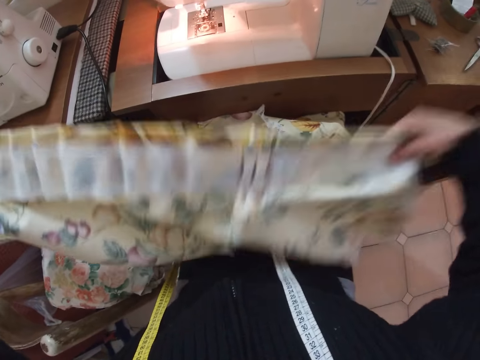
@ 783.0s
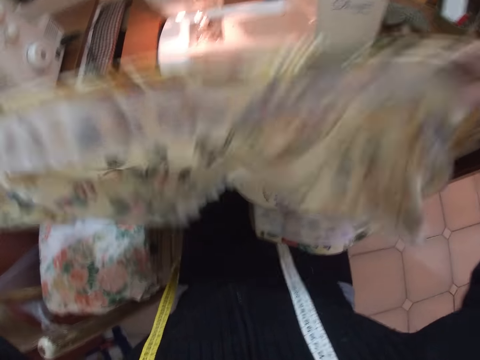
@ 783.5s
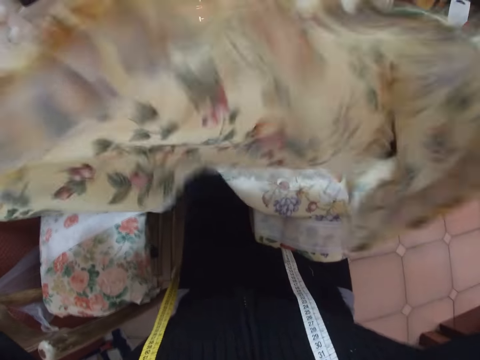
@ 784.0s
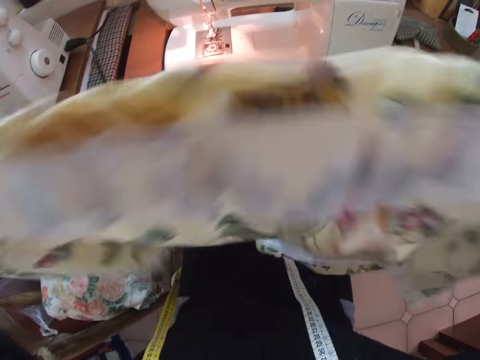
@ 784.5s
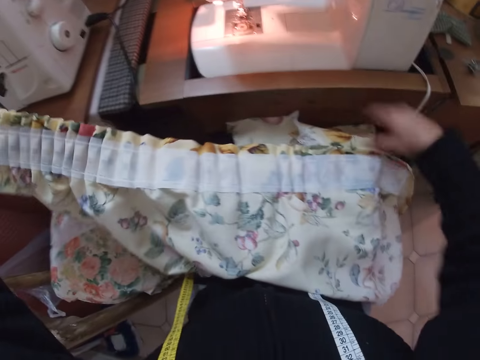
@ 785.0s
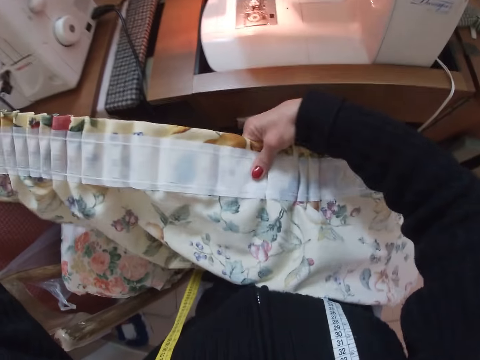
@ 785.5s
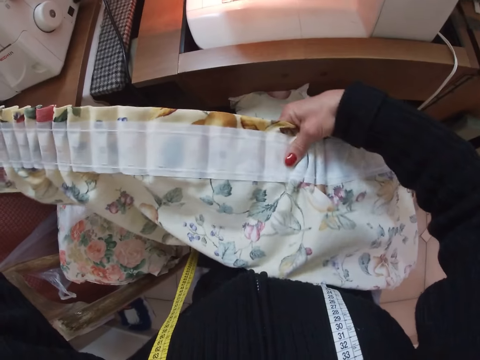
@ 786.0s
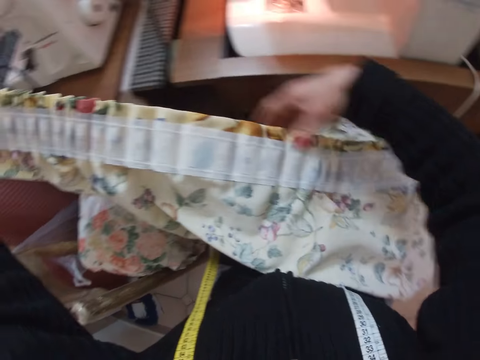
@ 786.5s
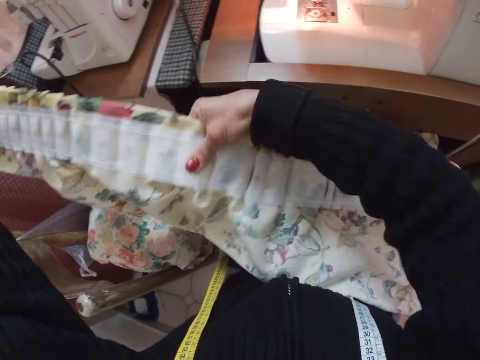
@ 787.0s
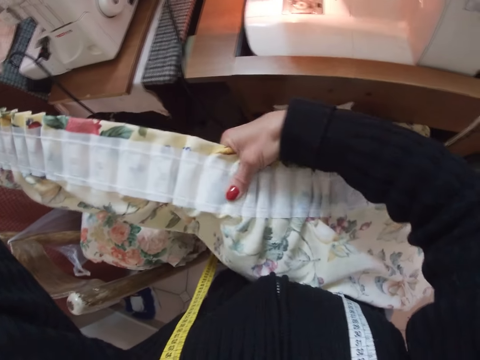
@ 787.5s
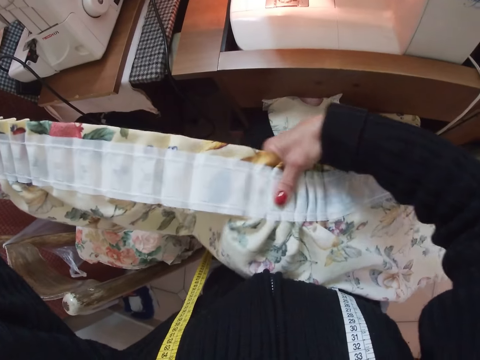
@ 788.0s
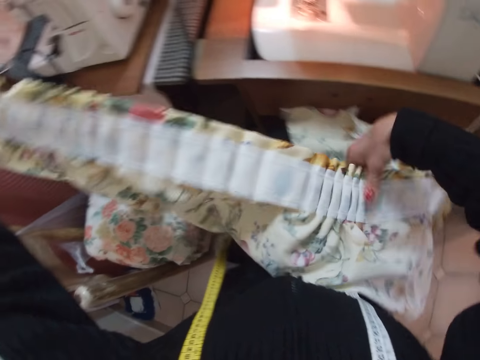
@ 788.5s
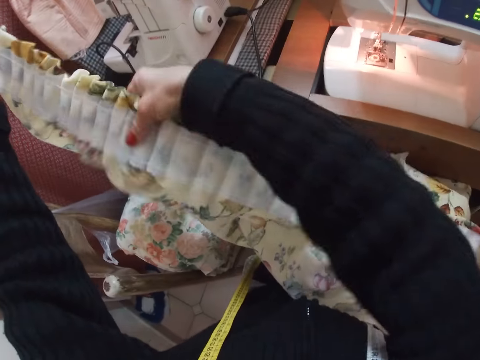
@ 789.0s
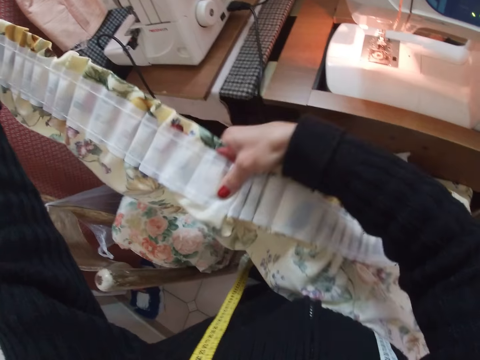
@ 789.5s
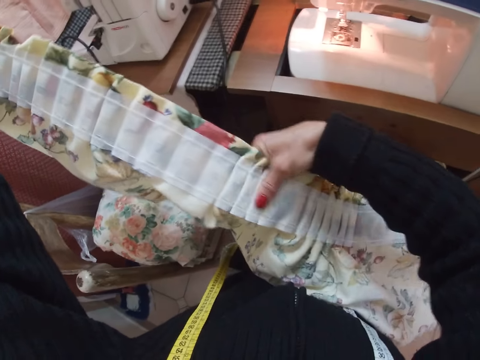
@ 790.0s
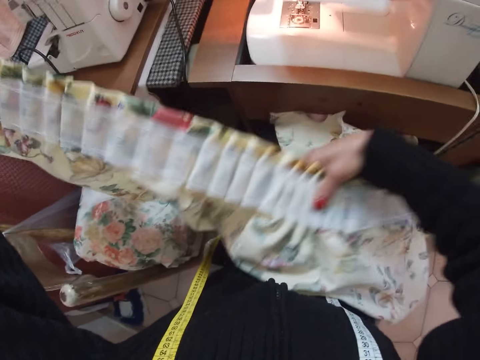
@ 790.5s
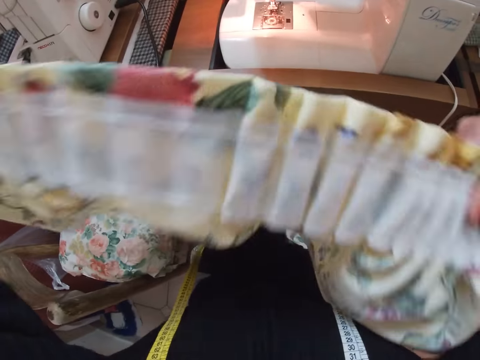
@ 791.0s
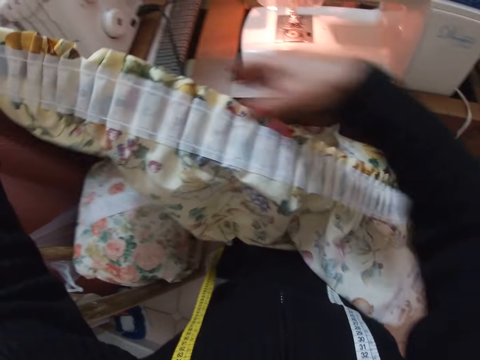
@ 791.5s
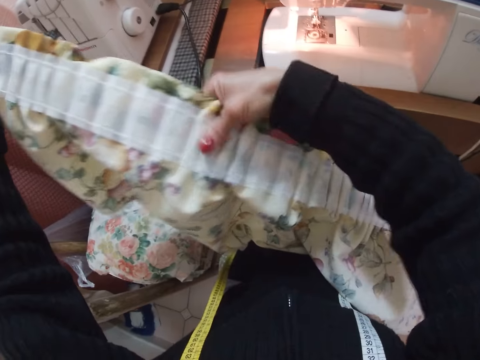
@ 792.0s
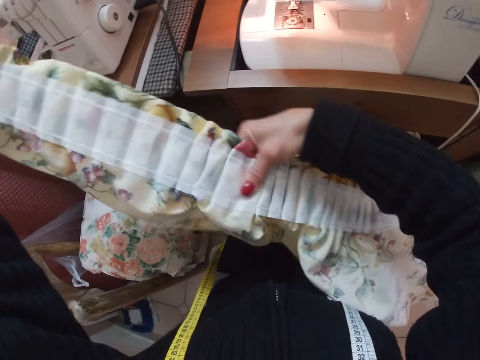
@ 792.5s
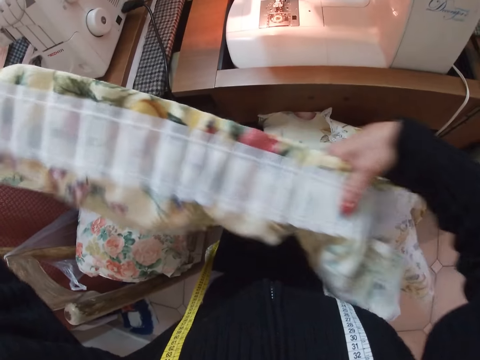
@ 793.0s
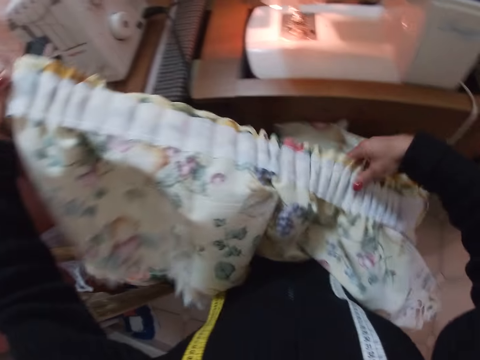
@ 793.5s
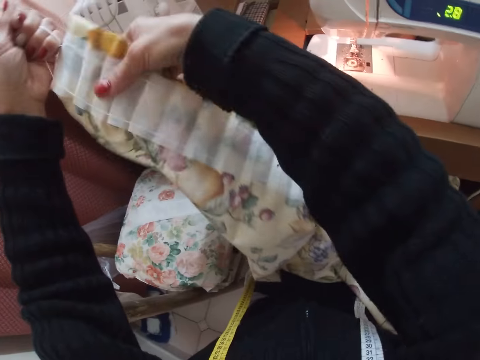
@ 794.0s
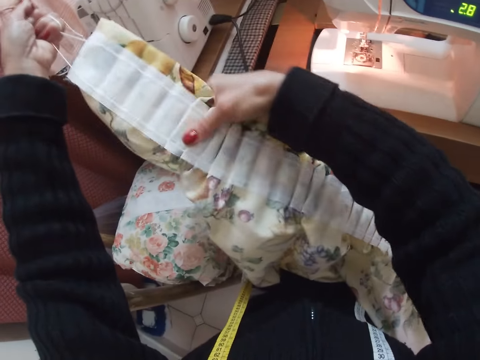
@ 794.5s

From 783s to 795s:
The camera wearer shakes the fabric. She places the fabric on her thighs. She adjusts the pleating of the fabric with her right hand.

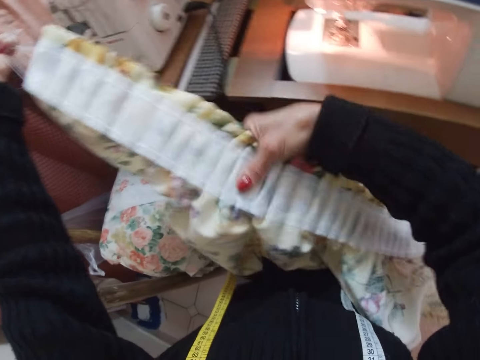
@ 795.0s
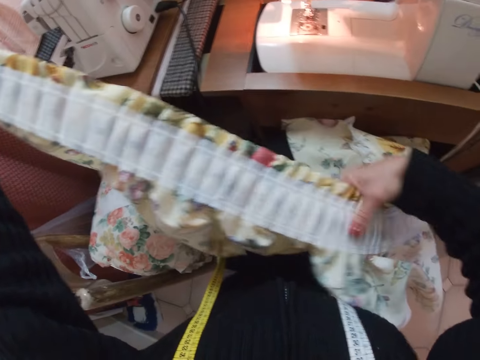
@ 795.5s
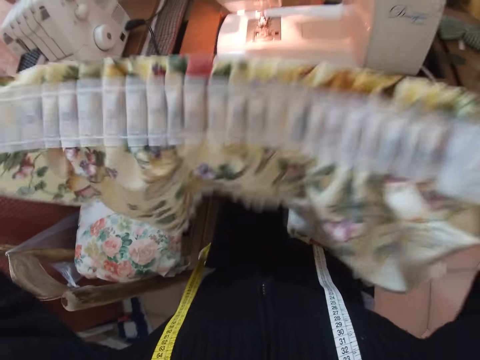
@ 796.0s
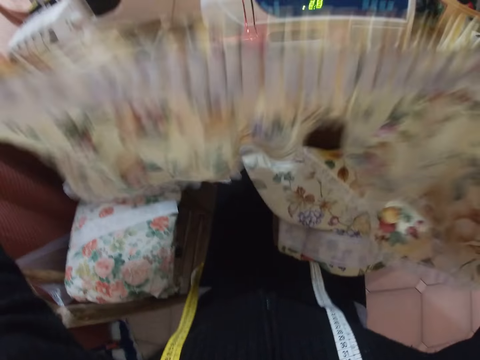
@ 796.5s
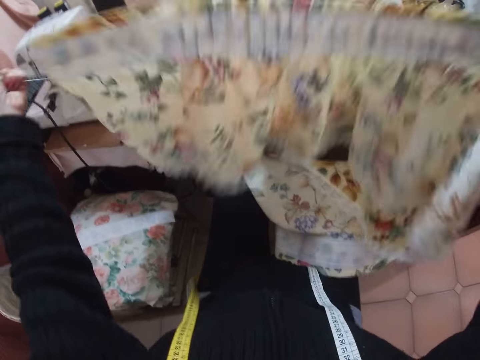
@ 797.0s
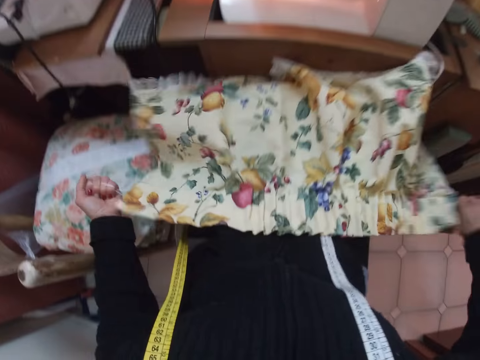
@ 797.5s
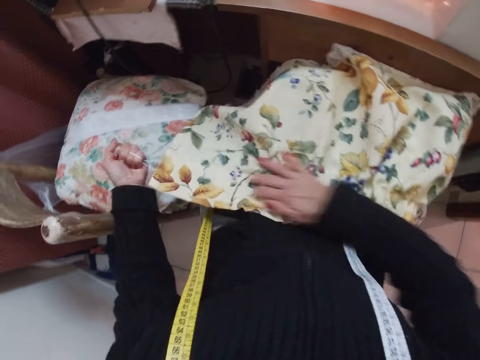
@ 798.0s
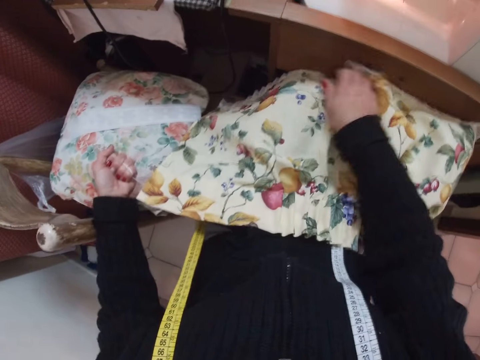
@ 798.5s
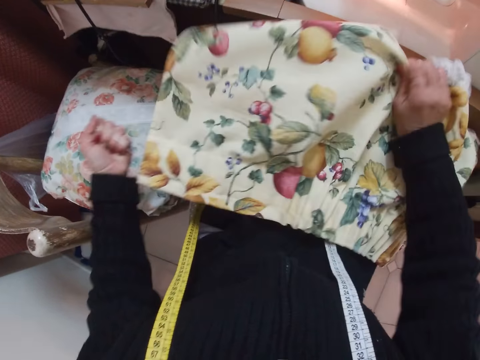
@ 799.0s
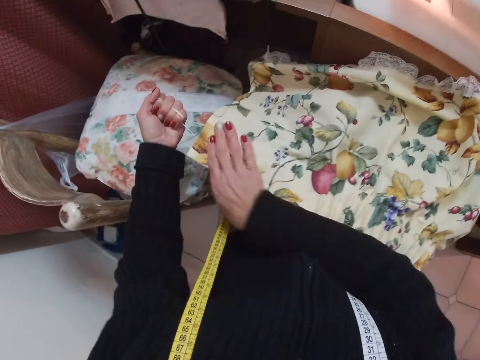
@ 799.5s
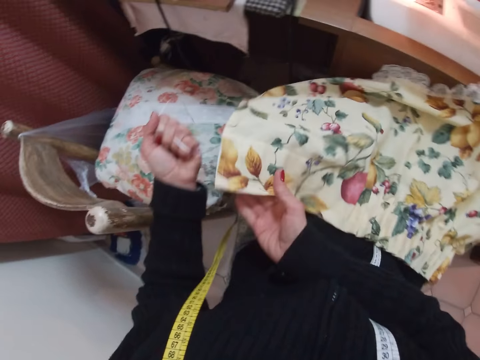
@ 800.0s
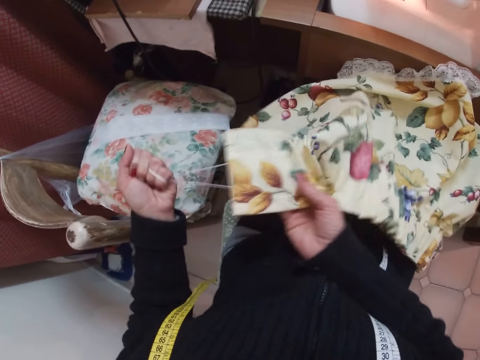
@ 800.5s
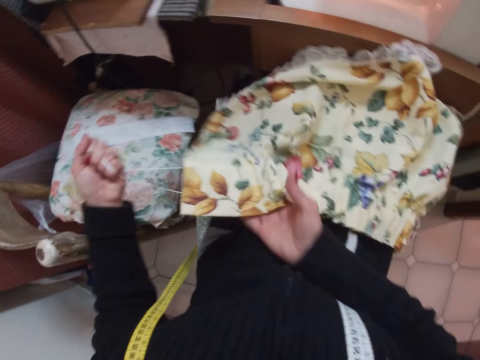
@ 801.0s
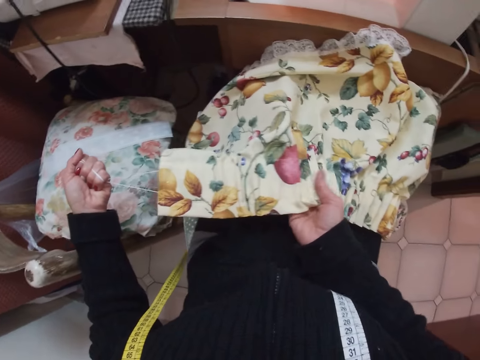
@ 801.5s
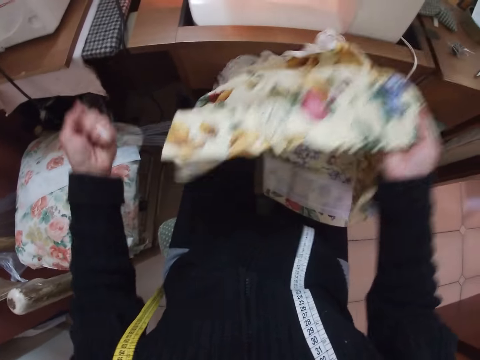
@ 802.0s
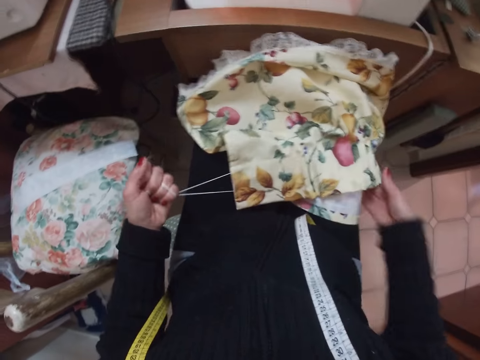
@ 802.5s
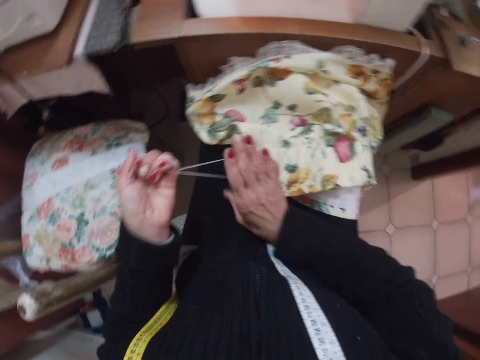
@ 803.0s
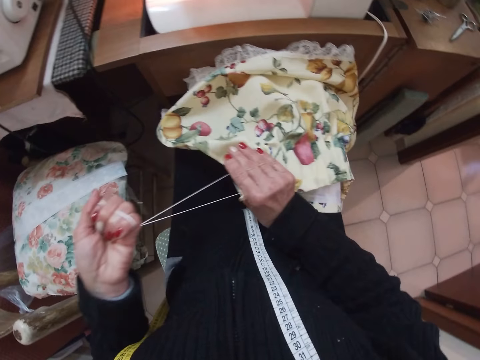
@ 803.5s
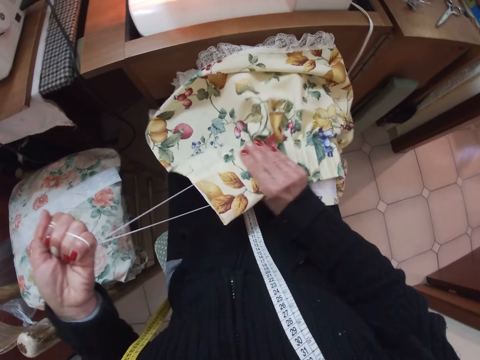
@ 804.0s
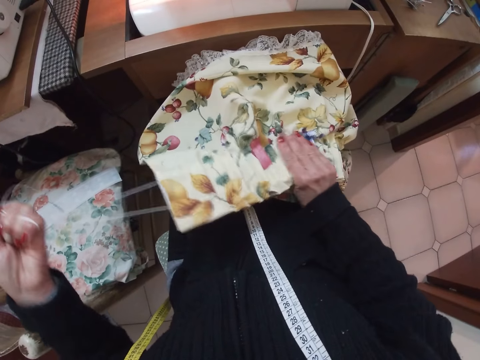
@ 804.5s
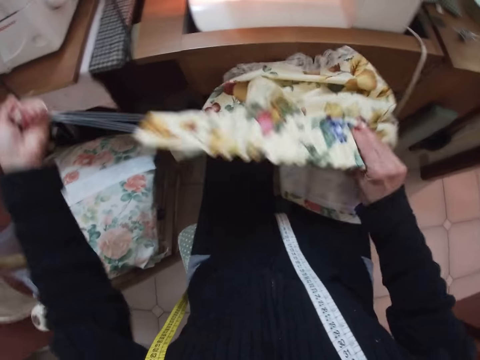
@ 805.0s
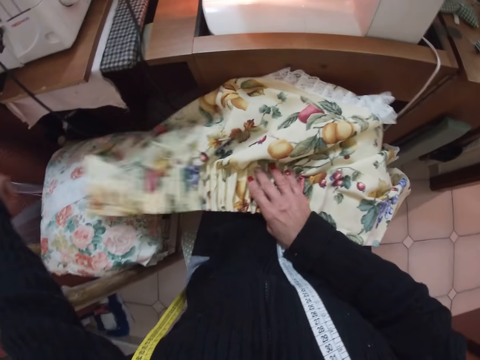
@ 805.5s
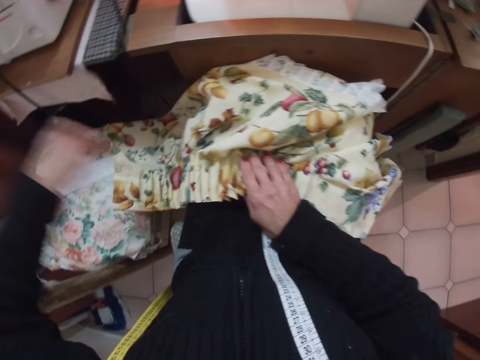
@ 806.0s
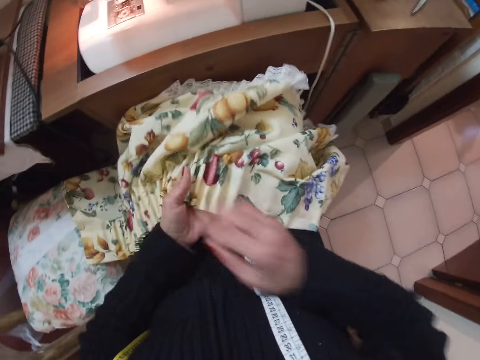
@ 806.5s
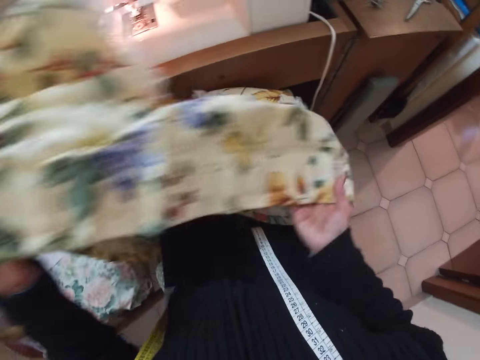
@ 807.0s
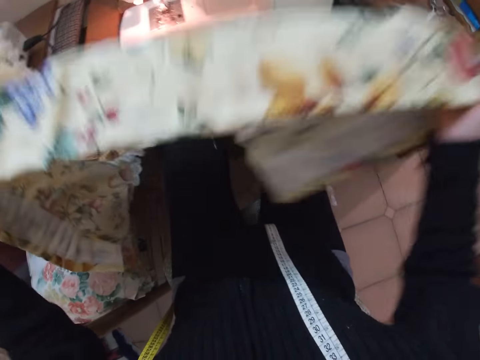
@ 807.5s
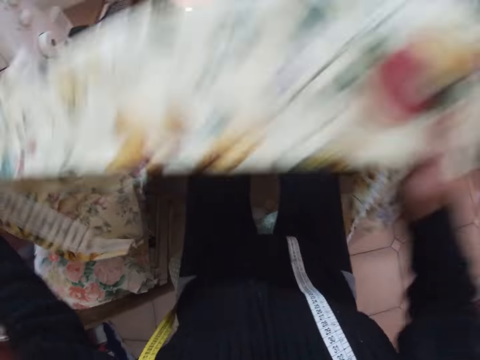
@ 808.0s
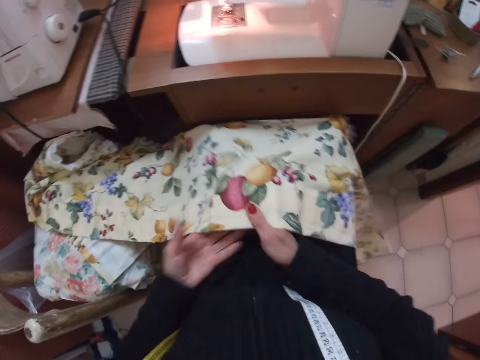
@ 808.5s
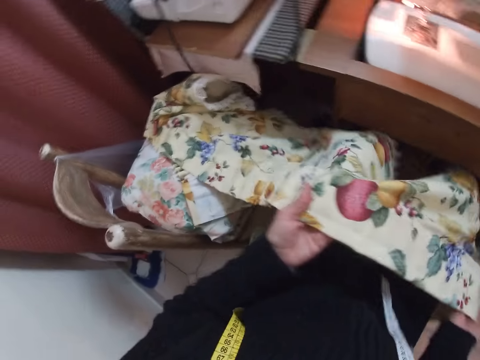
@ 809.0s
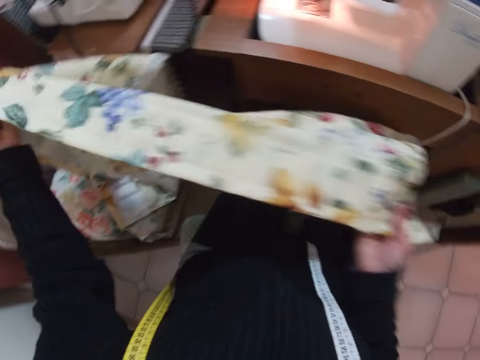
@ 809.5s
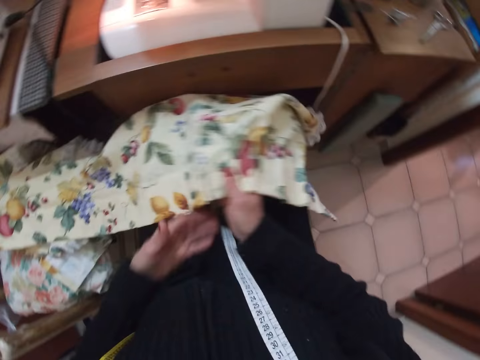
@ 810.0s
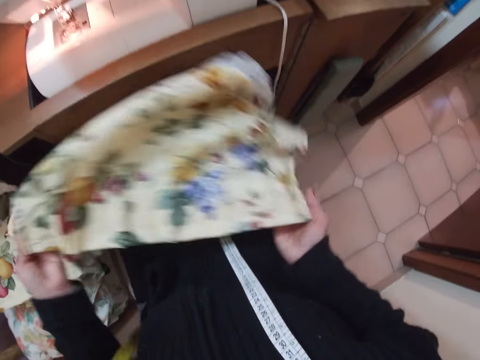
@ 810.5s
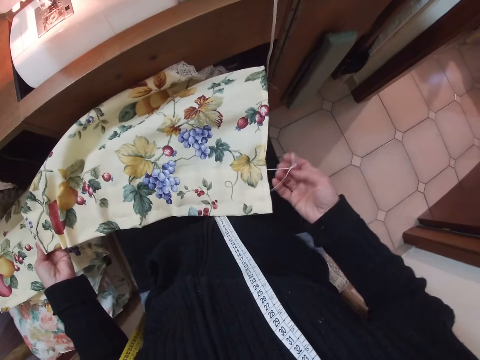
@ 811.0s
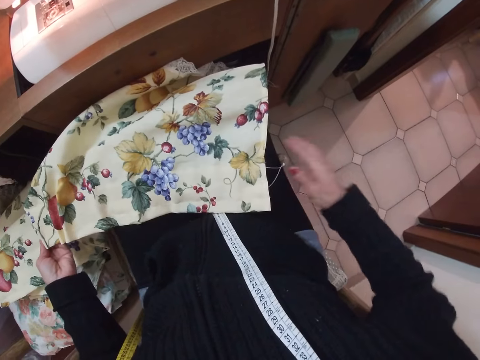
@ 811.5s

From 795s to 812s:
The camera wearer shakes the fabric. She places the fabric on her thighs. She adjusts the pleating of the fabric with her right hand. She adjusts the fabric on her thighs with her both hands. She lifts the fabric and puts the fabric on the lap.
